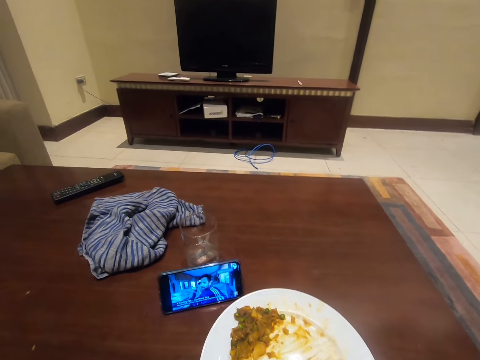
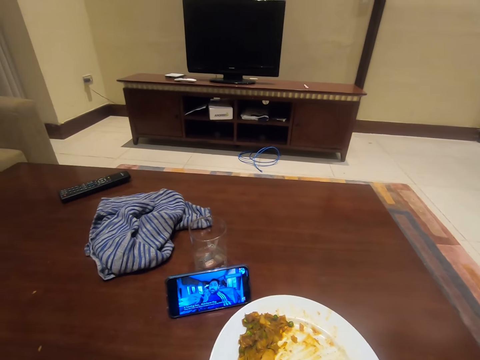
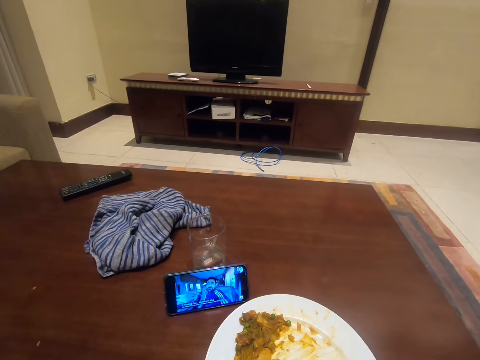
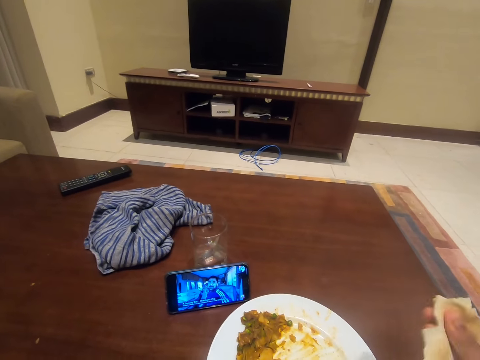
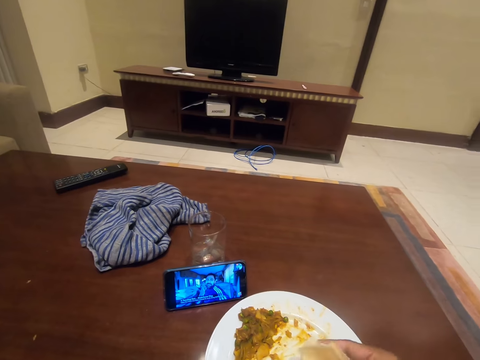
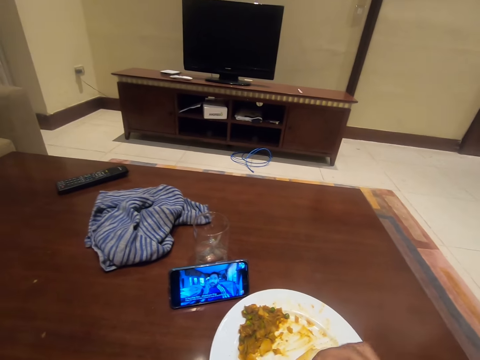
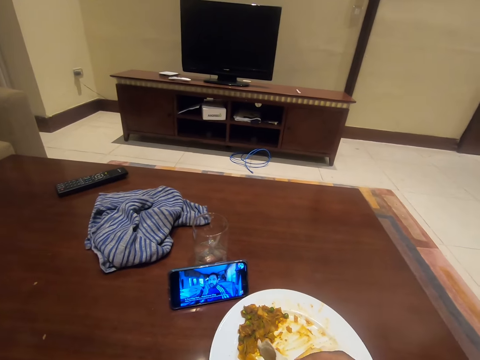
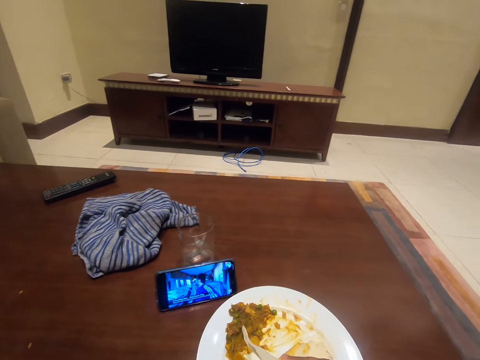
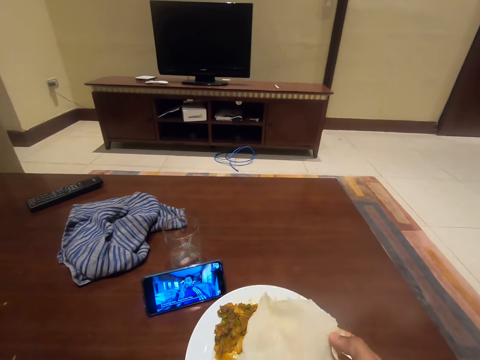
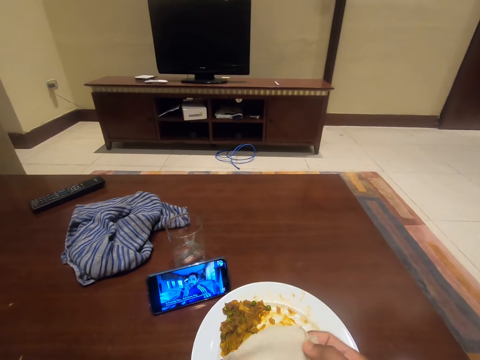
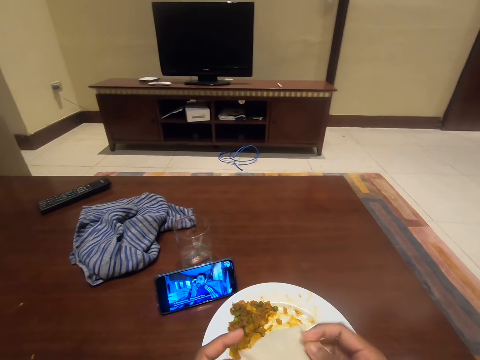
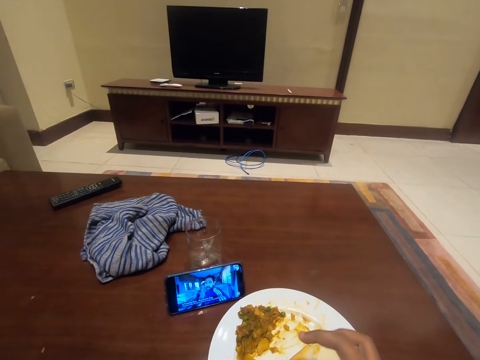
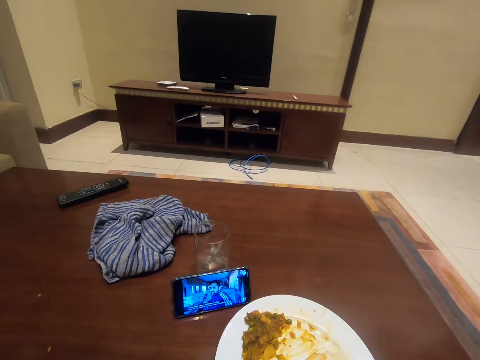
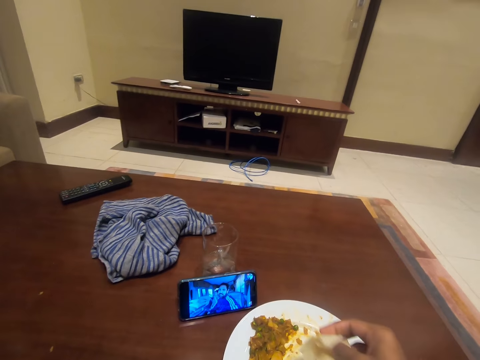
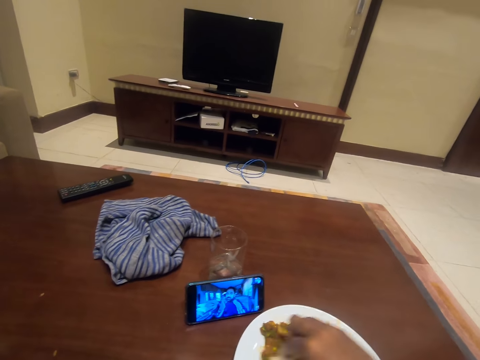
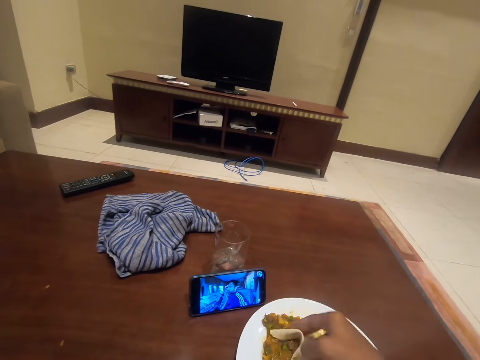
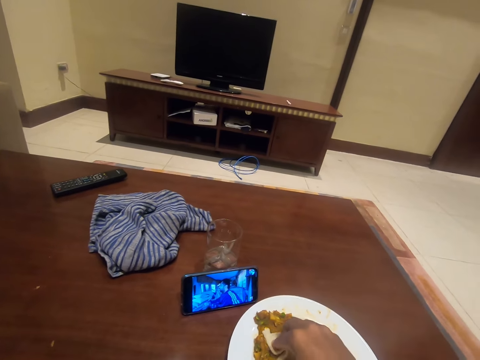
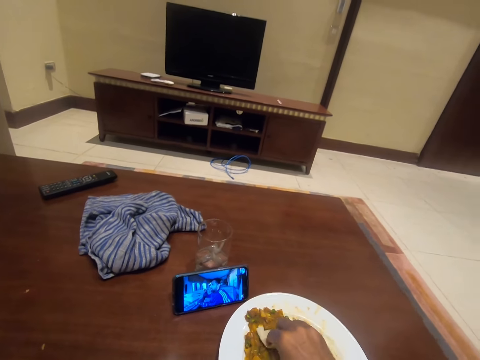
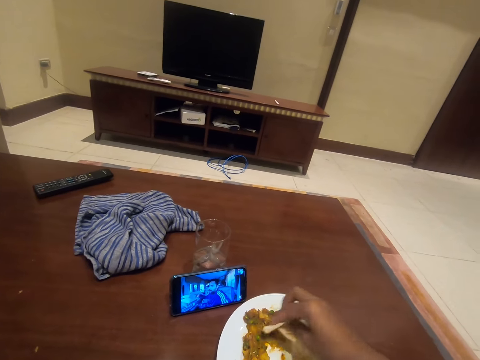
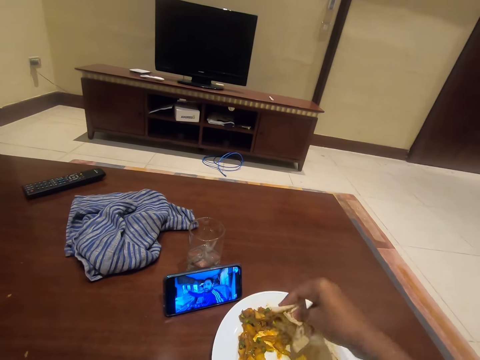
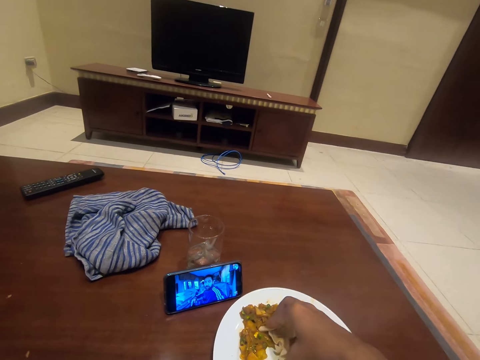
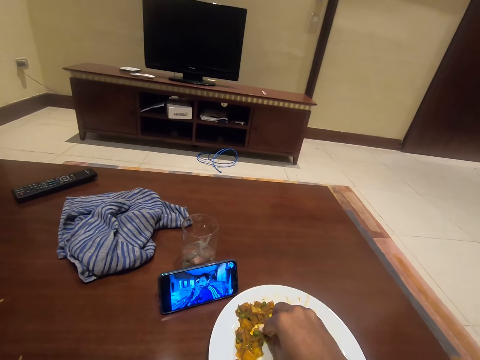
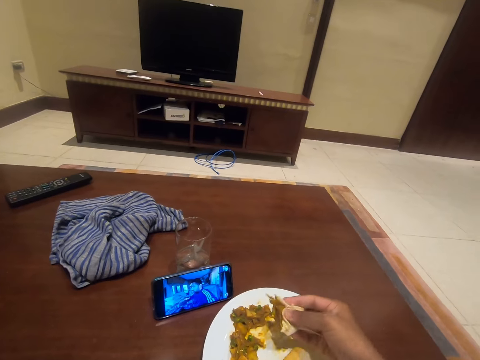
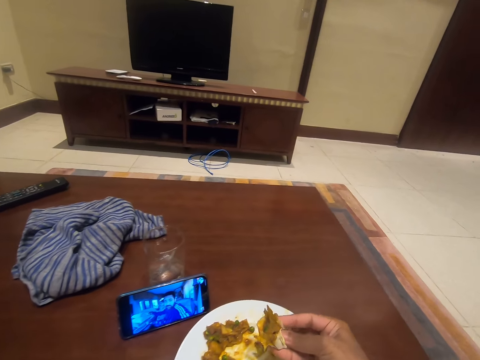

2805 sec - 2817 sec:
The camera wearer moves a hand. They stretch something. They scoop something in the plate. They watch a show on the phone. They eat bread and beans from the plate on the table.

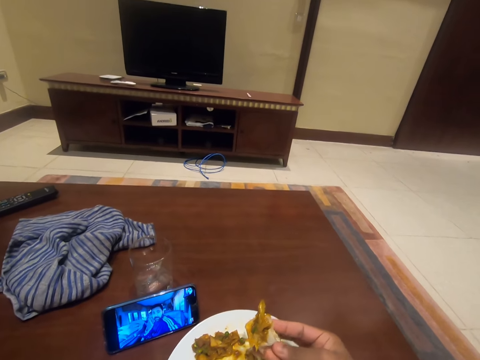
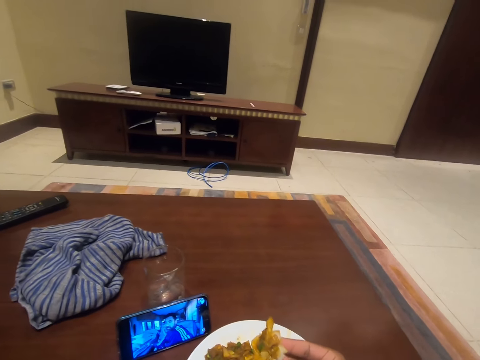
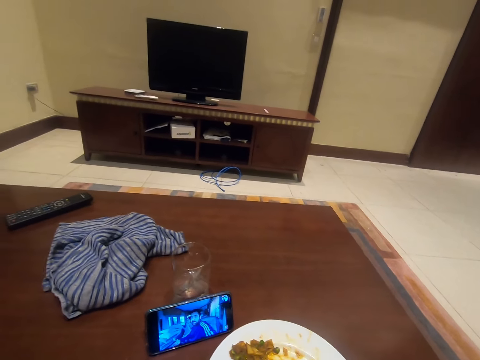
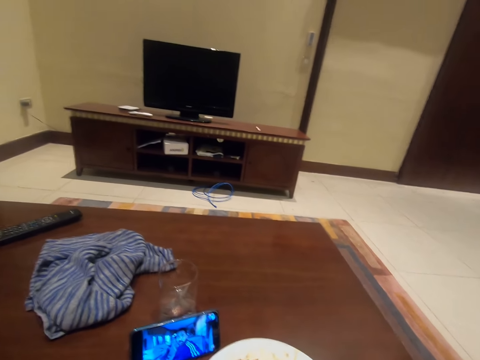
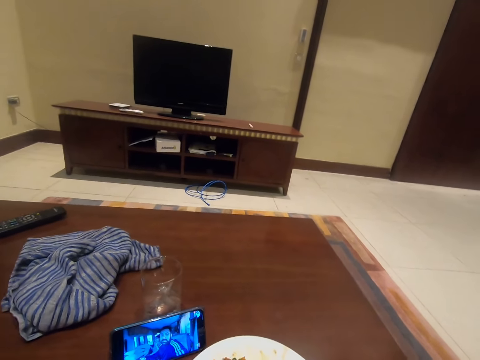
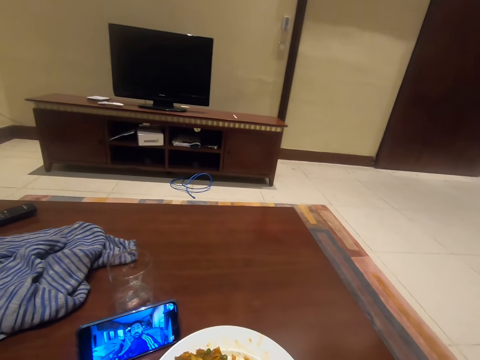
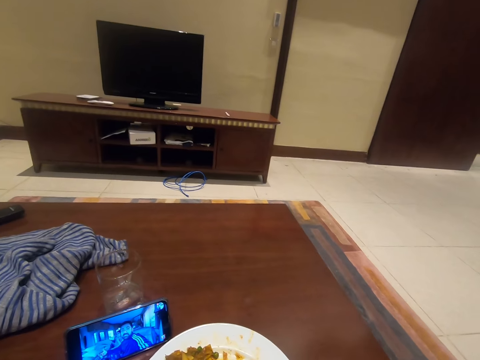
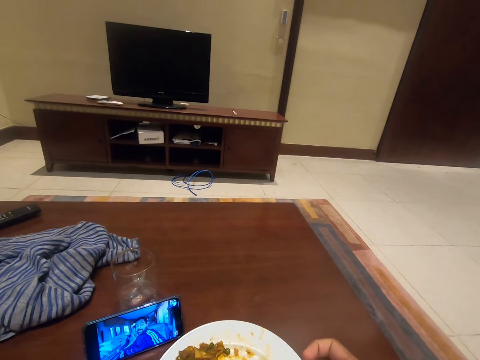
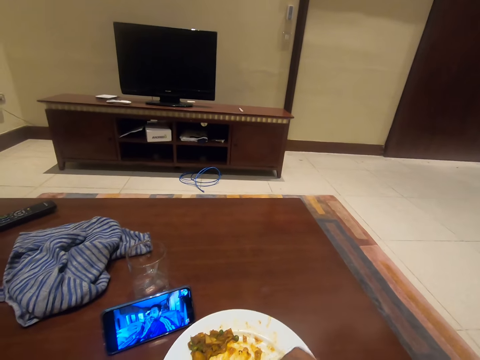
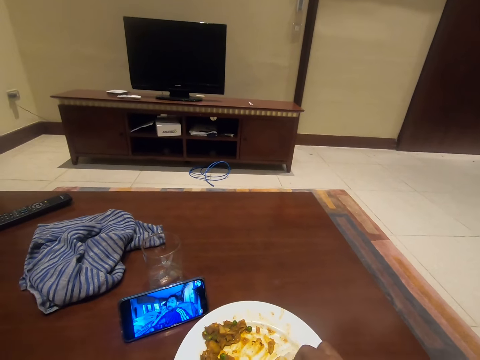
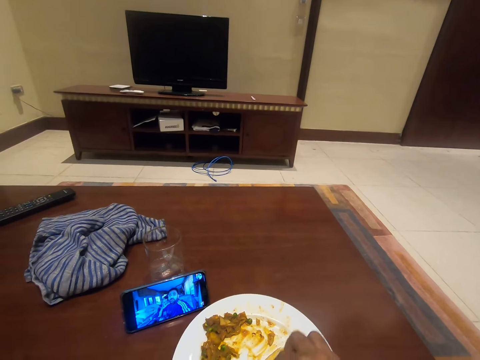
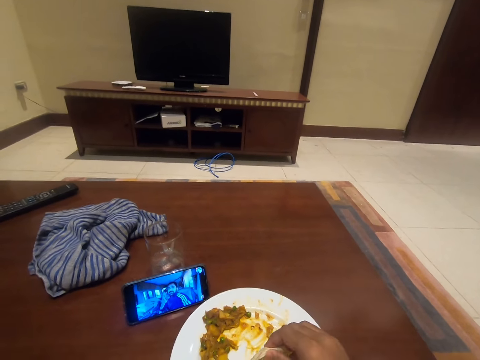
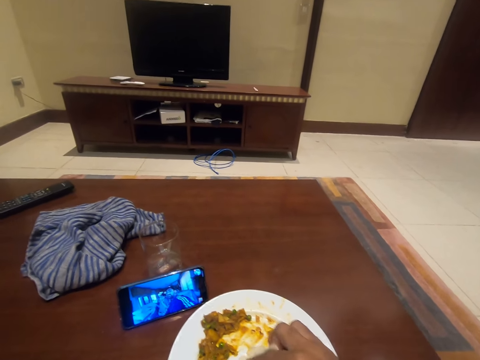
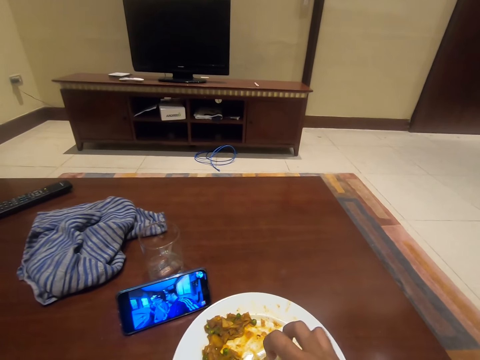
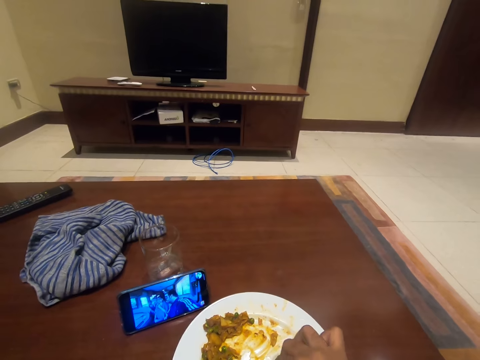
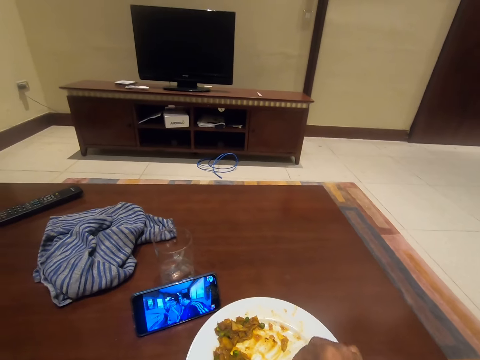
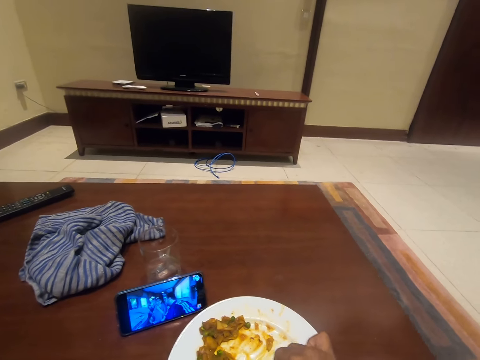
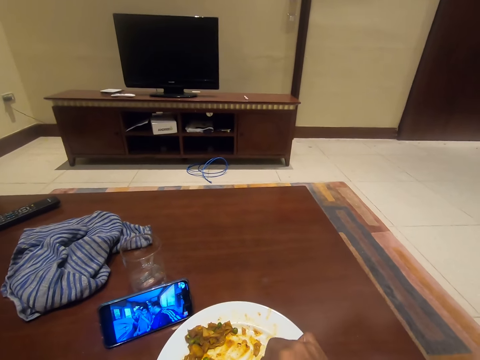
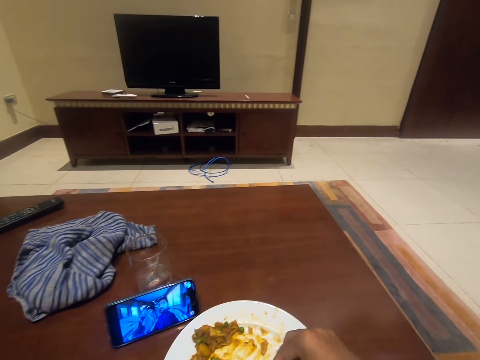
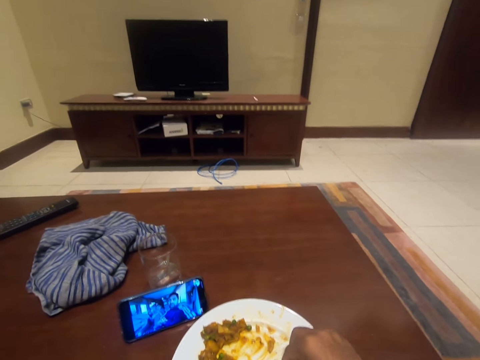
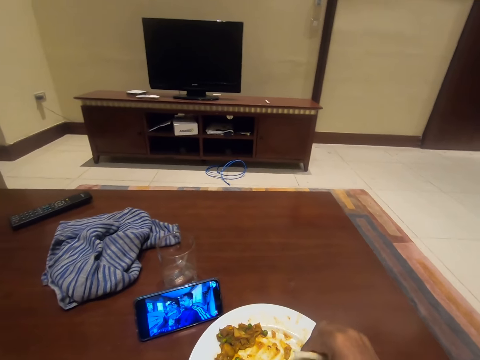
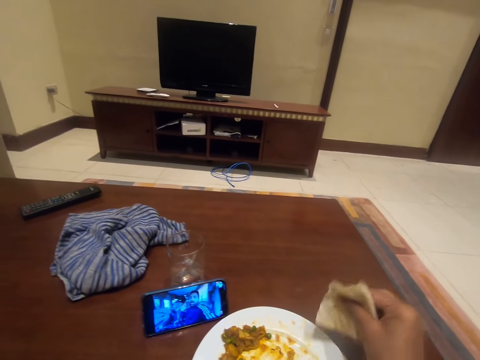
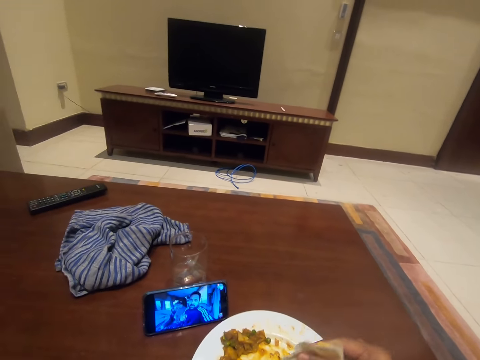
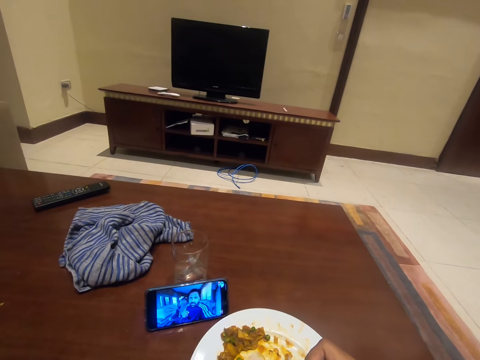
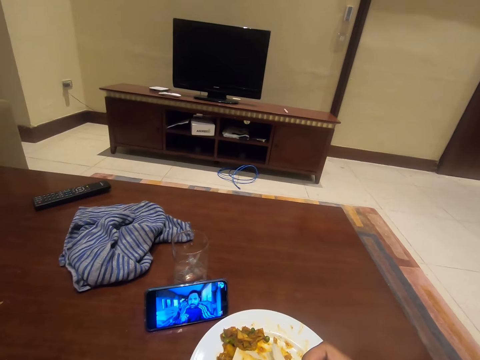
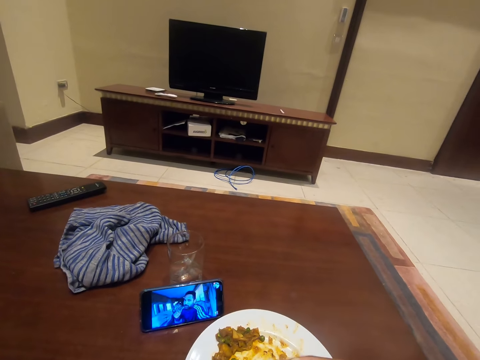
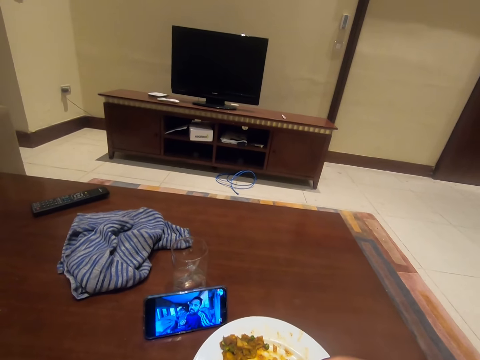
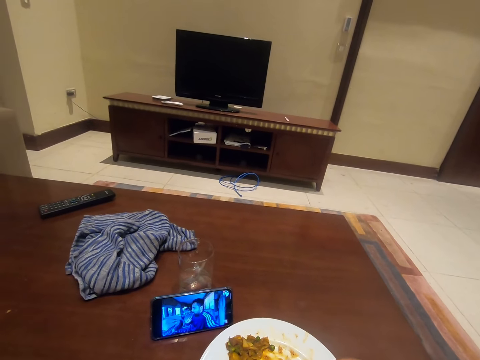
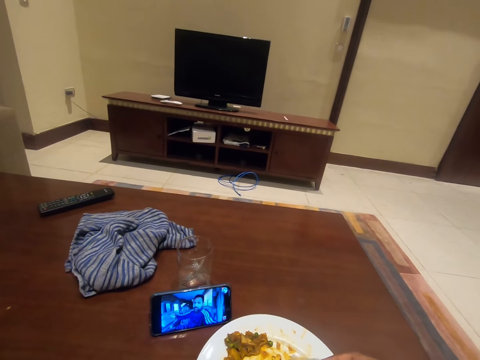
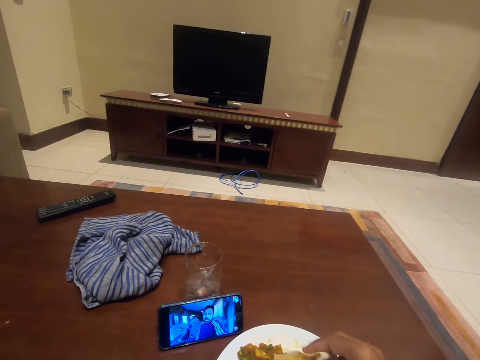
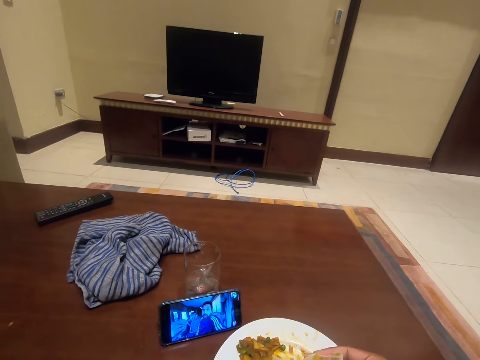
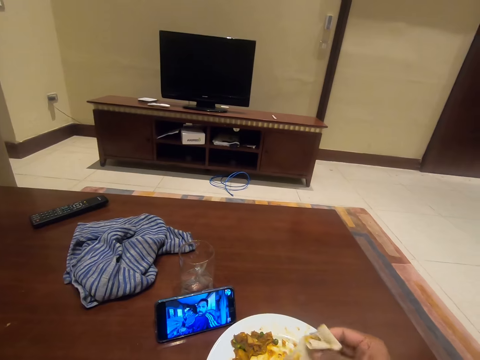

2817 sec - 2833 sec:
The camera wearer puts something in the mouth. They cut something. They hold something.
